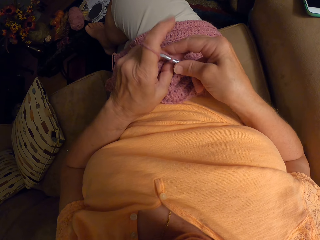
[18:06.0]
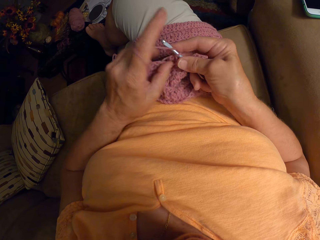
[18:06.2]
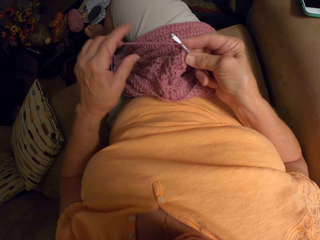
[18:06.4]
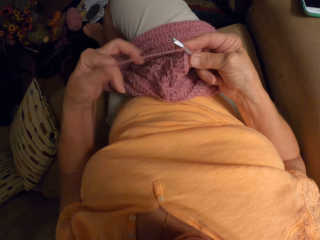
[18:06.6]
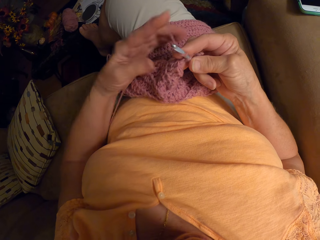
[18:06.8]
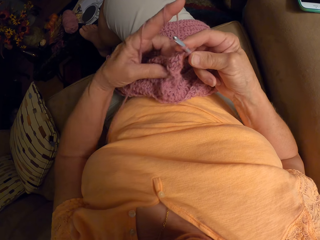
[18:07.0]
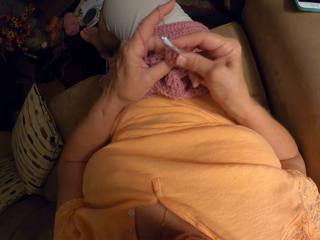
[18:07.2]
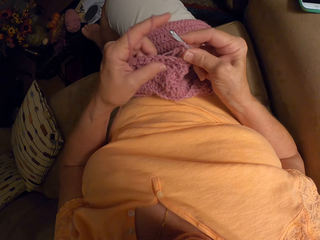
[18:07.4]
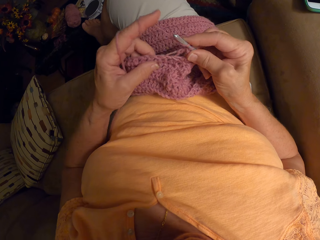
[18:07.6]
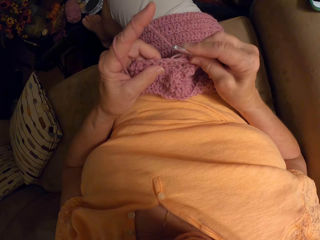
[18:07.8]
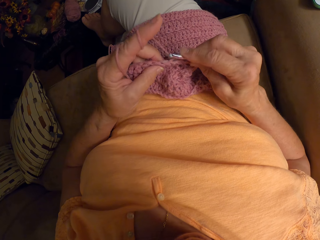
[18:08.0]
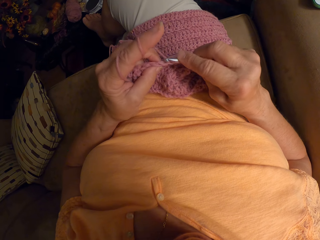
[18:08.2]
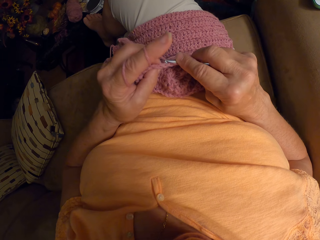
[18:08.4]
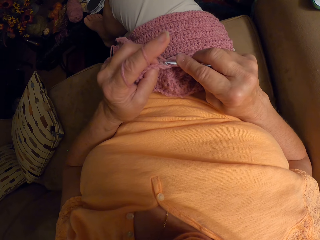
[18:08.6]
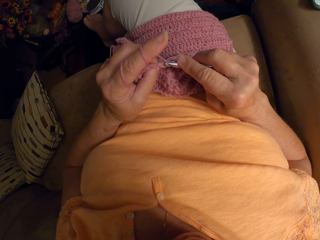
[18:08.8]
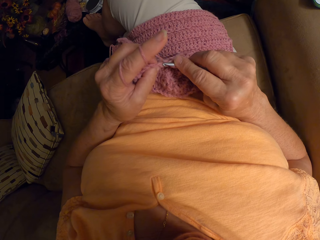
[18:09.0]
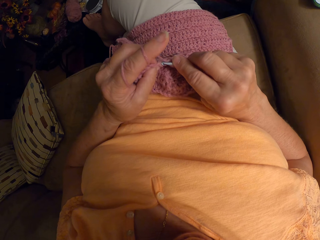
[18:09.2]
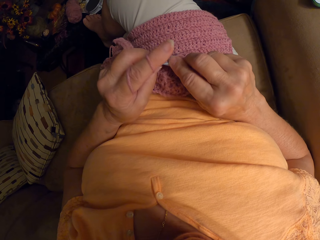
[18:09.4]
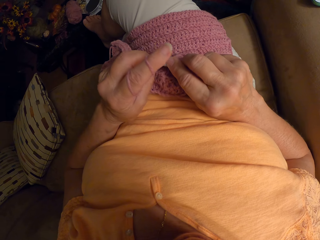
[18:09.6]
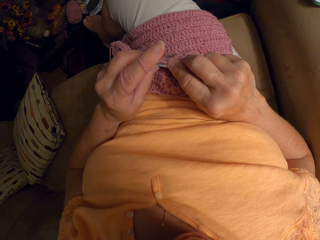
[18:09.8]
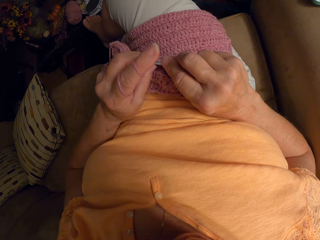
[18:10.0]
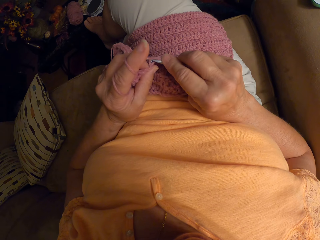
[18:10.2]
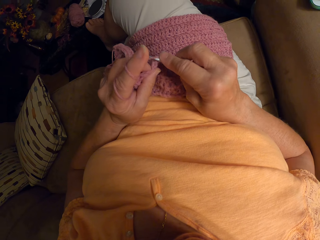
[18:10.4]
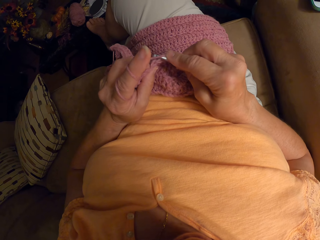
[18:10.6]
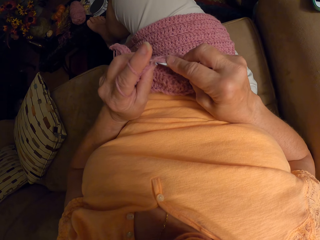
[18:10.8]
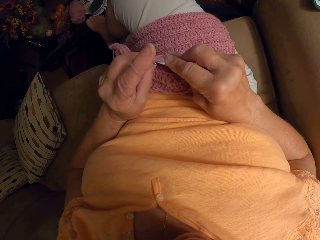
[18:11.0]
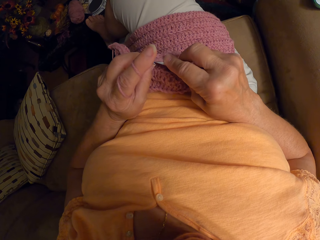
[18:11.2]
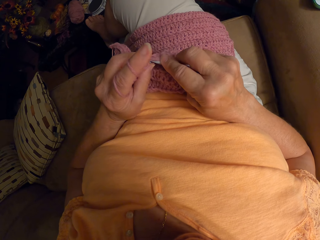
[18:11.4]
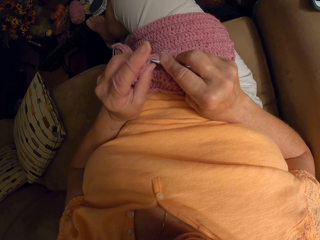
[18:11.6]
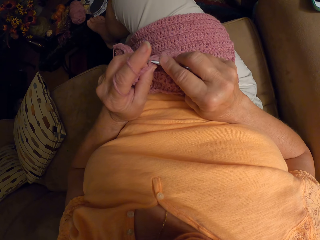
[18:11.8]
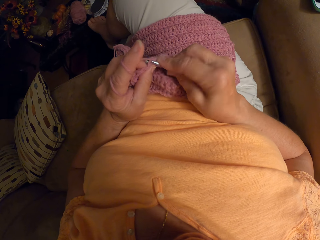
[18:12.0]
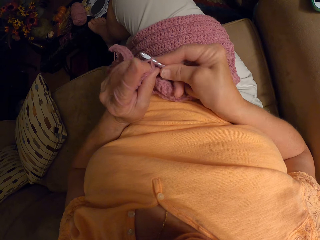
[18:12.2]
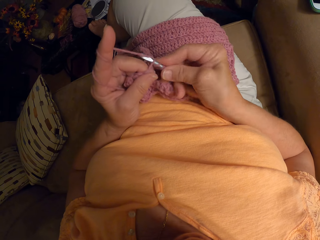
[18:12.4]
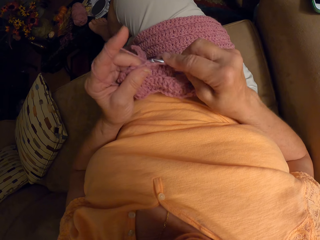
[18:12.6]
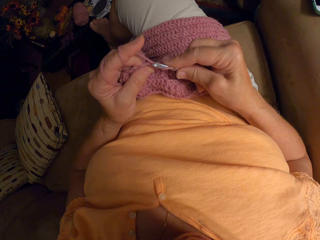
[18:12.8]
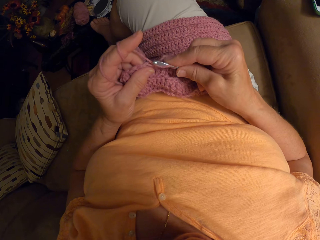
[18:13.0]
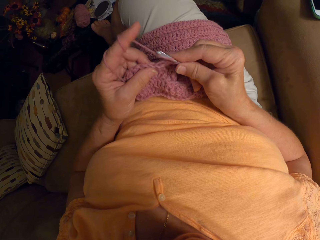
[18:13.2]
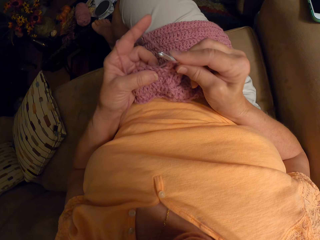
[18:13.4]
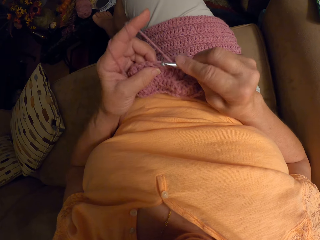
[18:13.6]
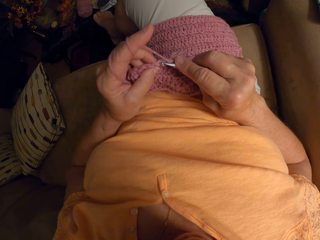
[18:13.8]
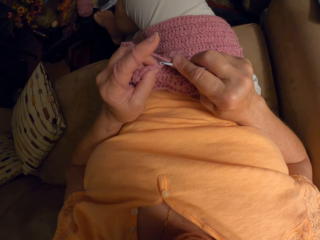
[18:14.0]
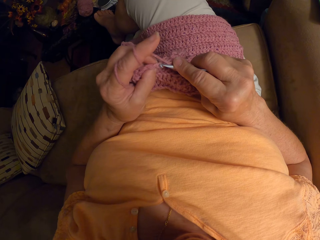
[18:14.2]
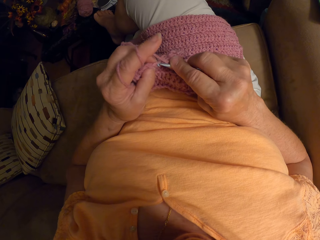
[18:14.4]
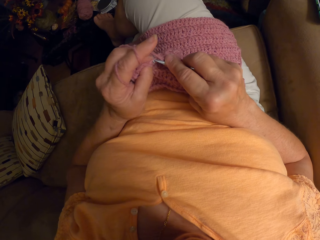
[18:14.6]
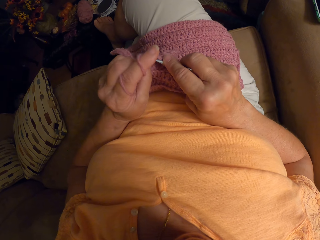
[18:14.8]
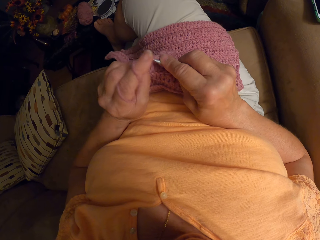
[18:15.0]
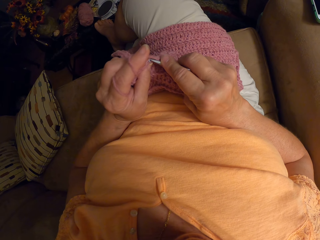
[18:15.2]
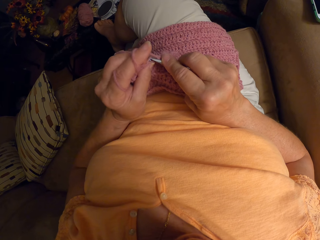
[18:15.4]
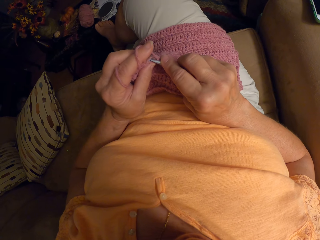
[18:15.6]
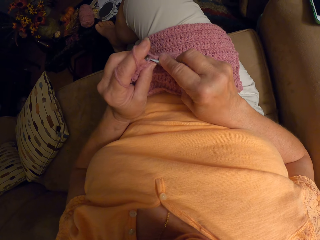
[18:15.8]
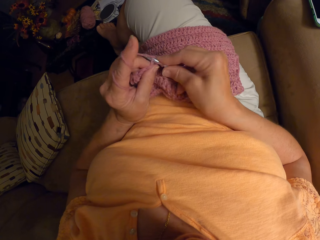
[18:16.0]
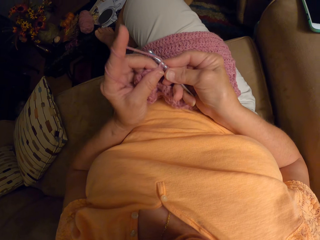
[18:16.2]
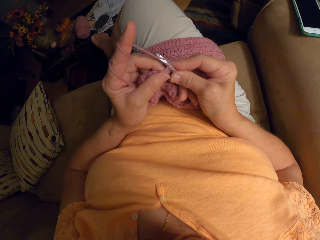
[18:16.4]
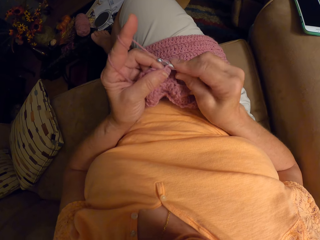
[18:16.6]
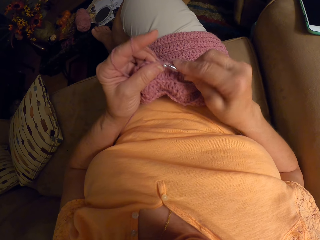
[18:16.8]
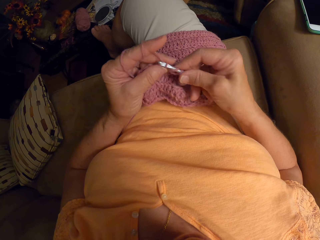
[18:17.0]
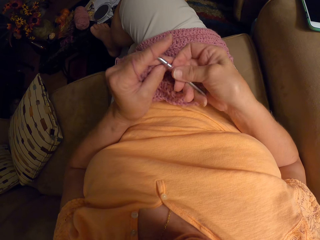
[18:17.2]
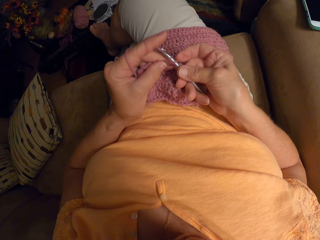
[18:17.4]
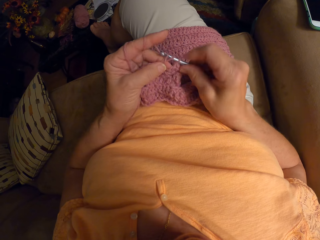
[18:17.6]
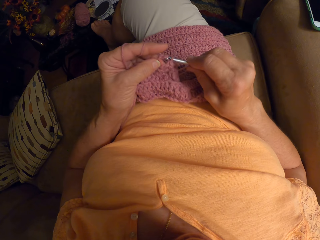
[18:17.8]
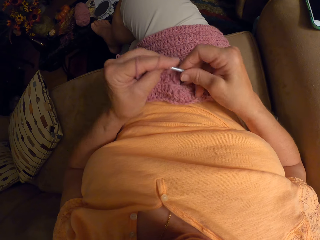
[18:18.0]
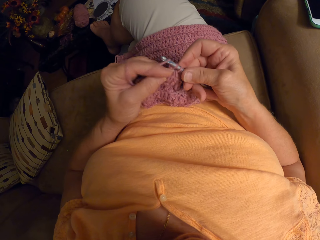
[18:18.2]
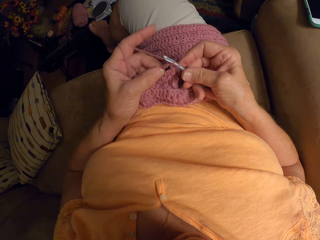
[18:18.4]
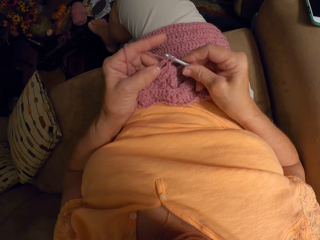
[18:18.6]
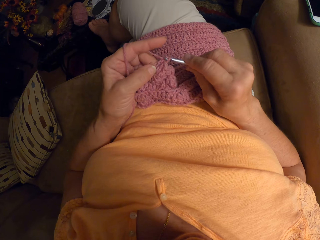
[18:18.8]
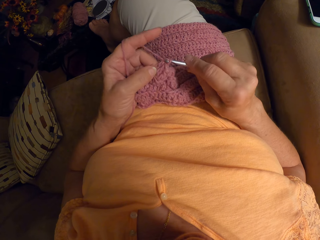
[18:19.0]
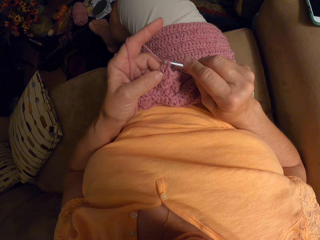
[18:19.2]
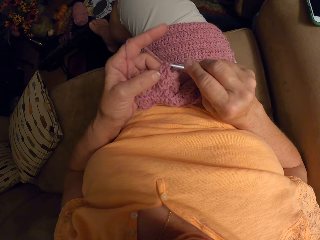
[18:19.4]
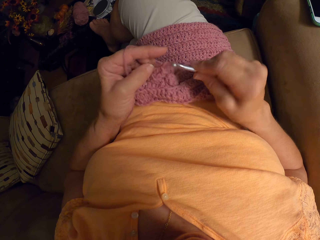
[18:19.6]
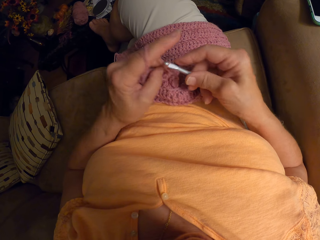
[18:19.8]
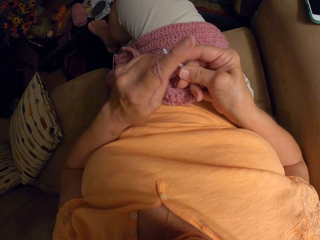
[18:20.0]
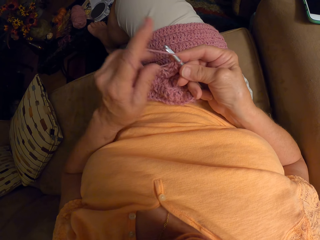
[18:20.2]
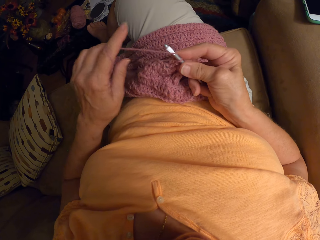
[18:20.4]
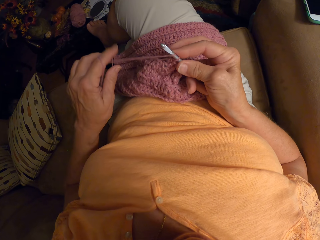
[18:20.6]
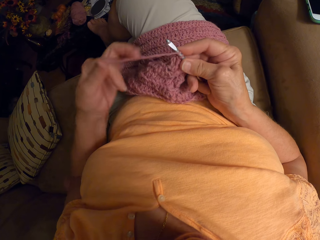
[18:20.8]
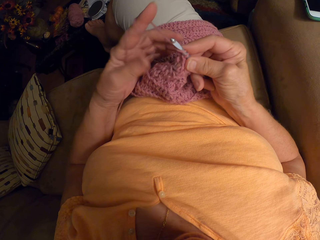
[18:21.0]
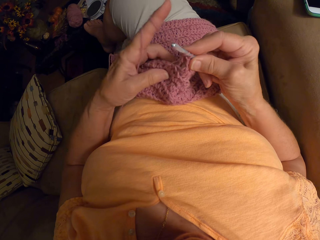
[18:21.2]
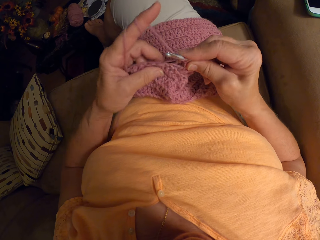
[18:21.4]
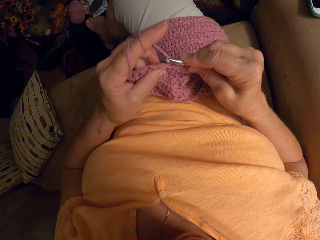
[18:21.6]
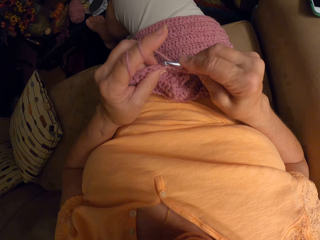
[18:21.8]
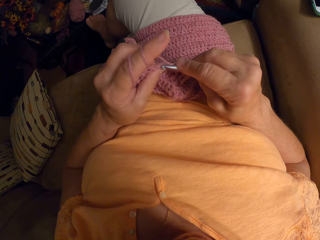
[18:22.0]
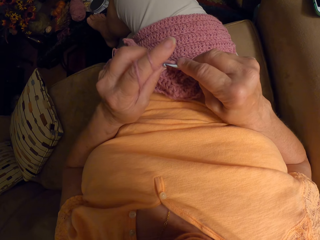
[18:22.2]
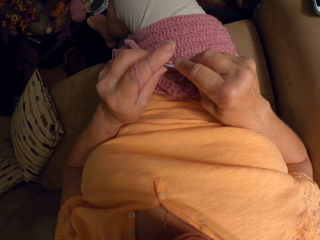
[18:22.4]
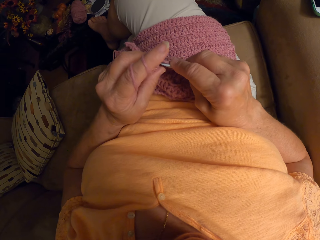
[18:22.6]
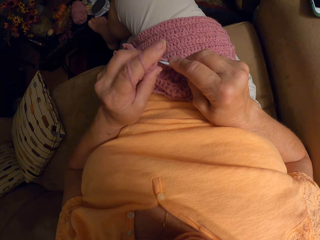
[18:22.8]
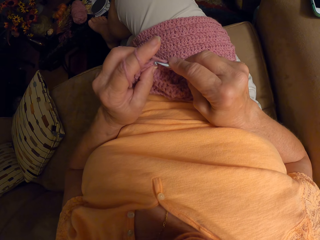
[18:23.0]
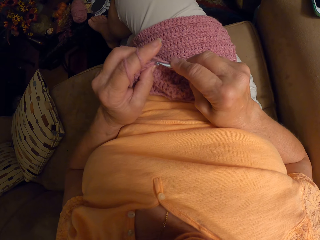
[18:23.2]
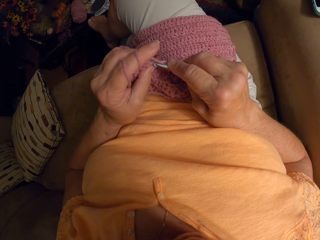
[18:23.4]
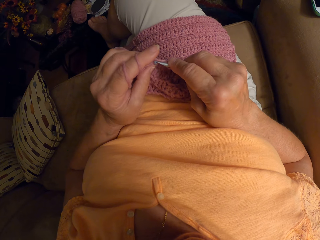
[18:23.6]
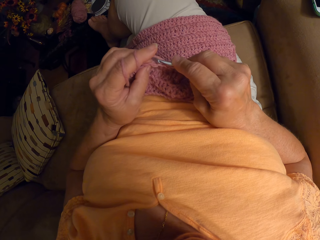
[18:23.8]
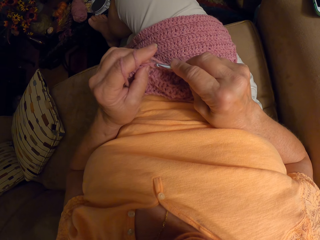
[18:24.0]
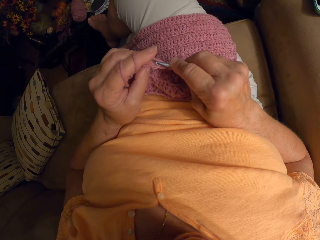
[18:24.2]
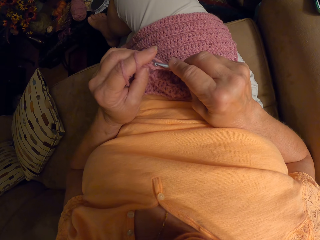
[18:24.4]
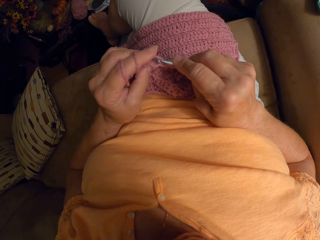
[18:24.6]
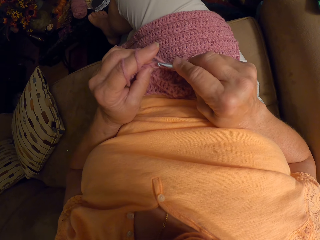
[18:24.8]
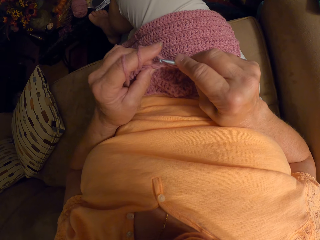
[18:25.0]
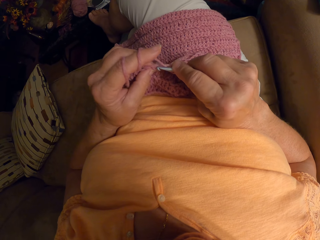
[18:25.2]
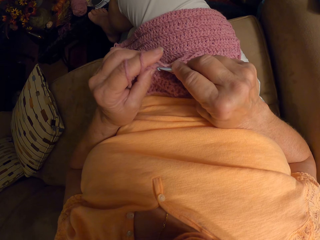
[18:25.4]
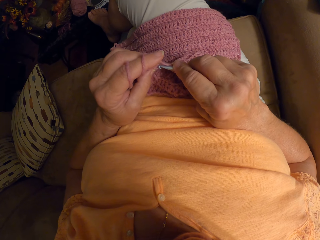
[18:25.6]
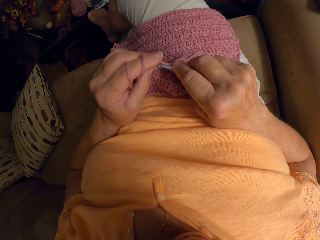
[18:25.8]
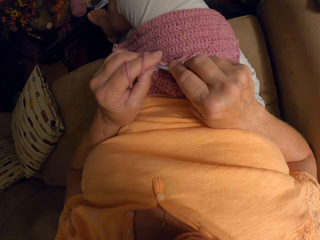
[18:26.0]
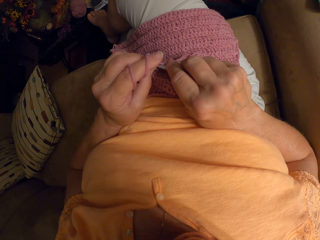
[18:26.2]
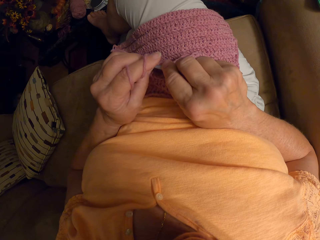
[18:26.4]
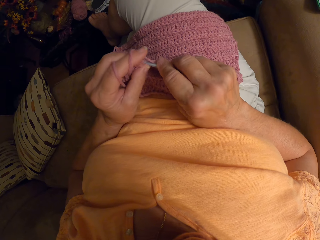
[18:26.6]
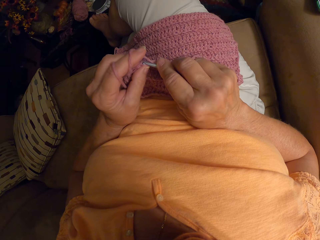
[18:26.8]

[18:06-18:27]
The camera wearer adjusts the thread. She crochets the garment. She rolls knitting yarn on her finger. She knits the garment using a metal knitting needle.
